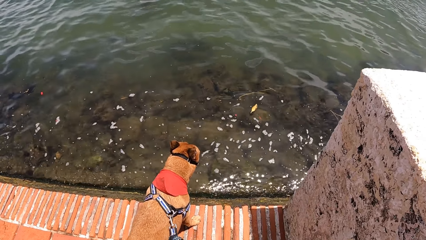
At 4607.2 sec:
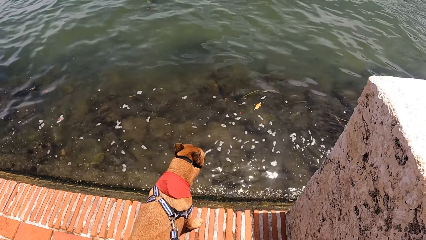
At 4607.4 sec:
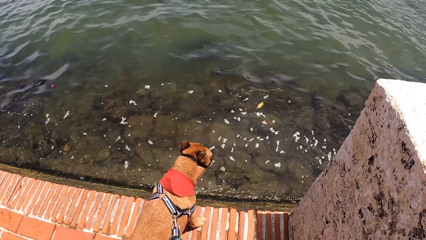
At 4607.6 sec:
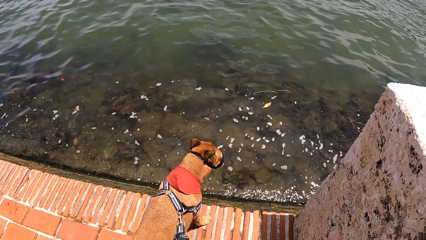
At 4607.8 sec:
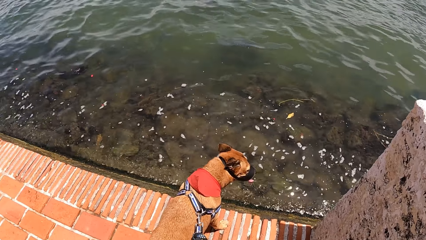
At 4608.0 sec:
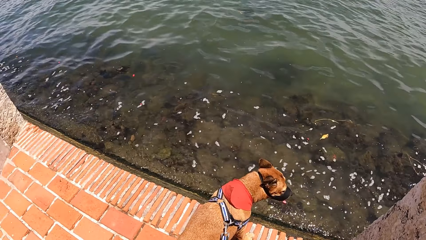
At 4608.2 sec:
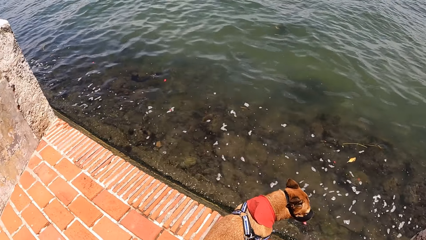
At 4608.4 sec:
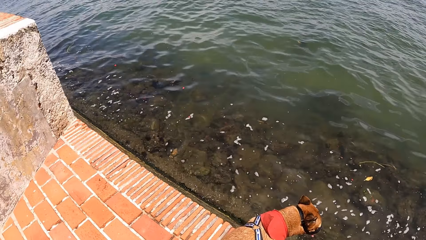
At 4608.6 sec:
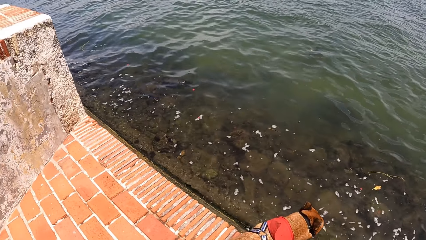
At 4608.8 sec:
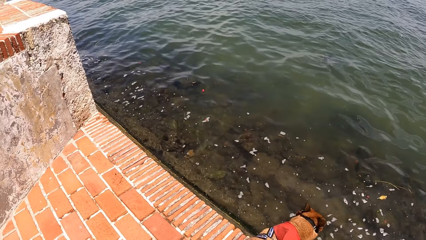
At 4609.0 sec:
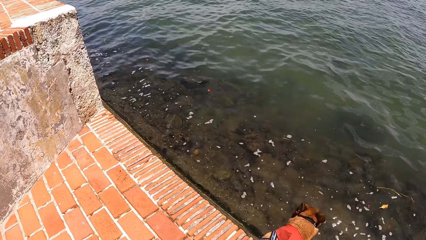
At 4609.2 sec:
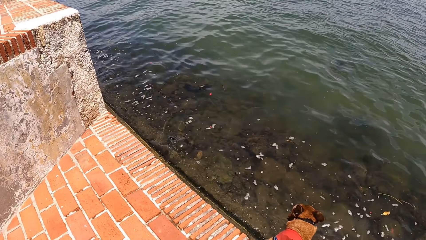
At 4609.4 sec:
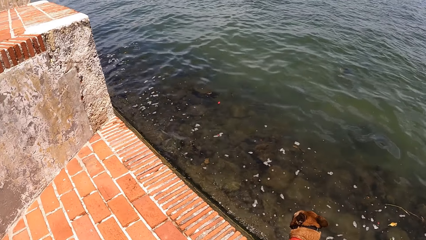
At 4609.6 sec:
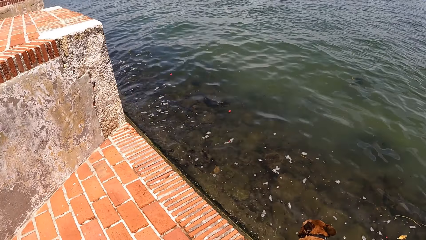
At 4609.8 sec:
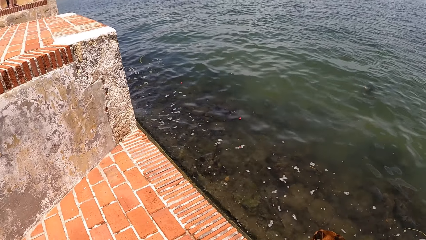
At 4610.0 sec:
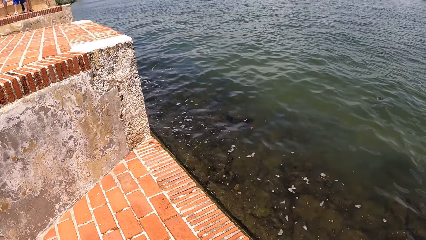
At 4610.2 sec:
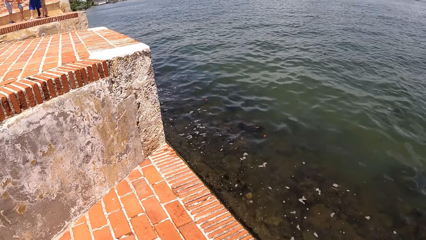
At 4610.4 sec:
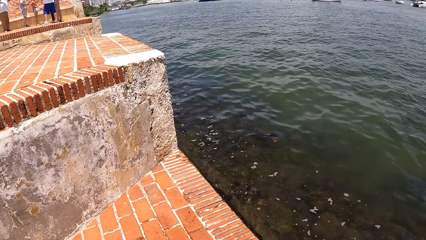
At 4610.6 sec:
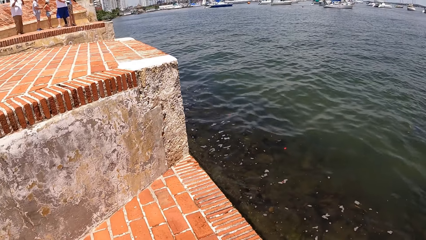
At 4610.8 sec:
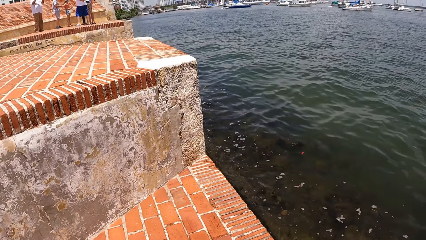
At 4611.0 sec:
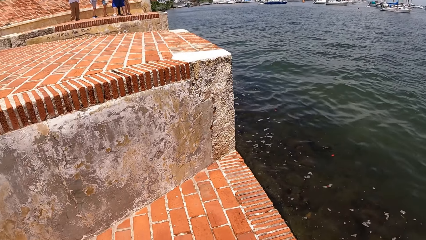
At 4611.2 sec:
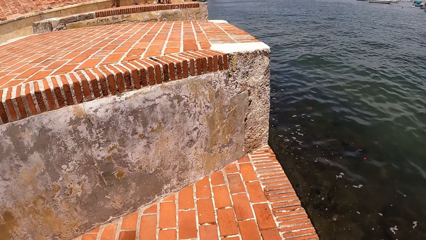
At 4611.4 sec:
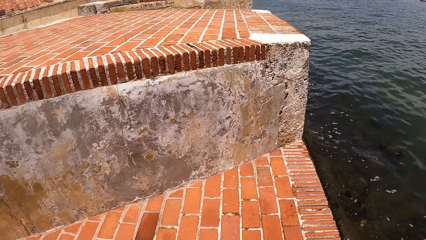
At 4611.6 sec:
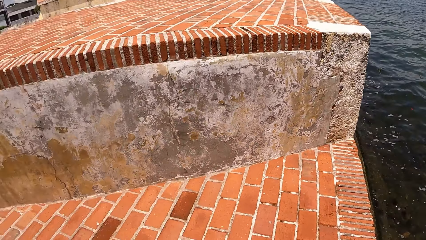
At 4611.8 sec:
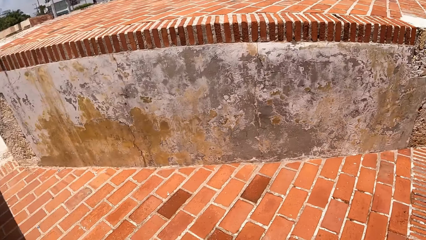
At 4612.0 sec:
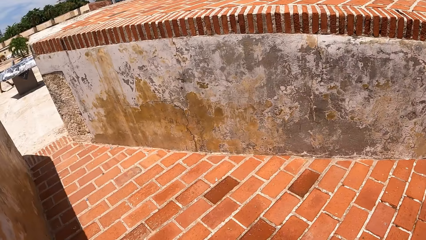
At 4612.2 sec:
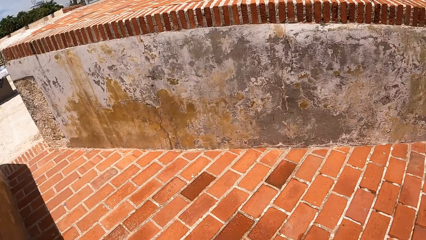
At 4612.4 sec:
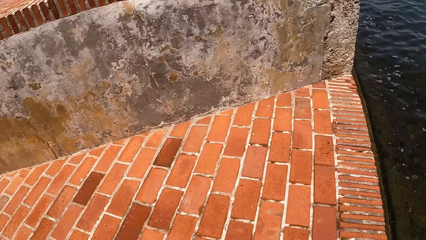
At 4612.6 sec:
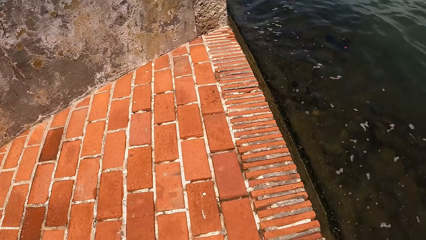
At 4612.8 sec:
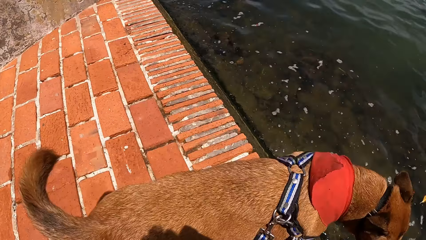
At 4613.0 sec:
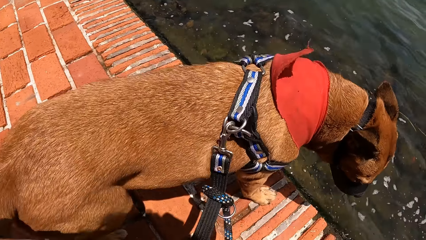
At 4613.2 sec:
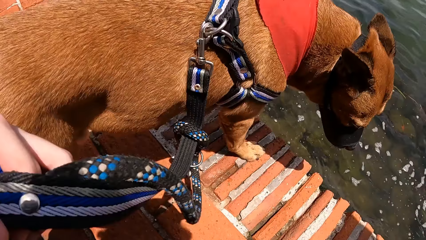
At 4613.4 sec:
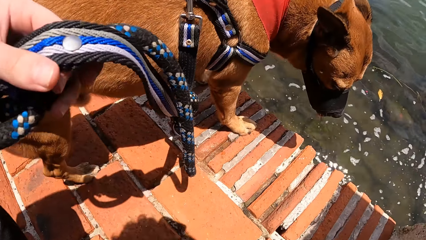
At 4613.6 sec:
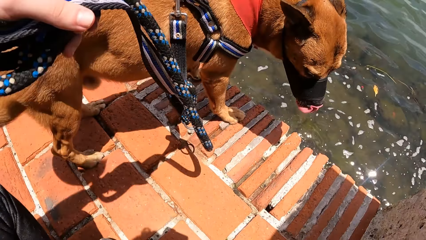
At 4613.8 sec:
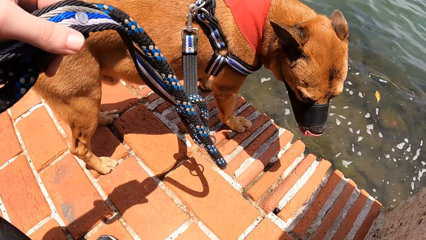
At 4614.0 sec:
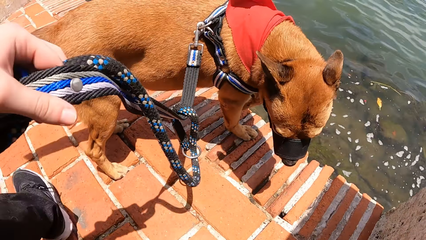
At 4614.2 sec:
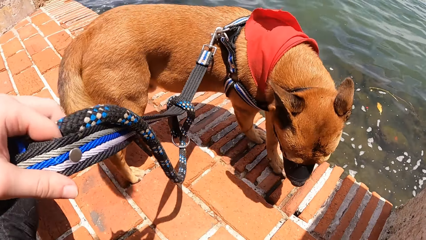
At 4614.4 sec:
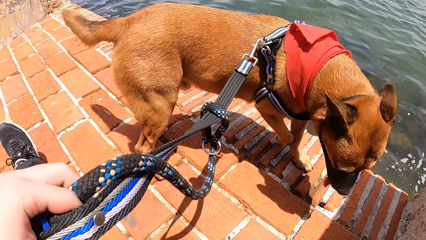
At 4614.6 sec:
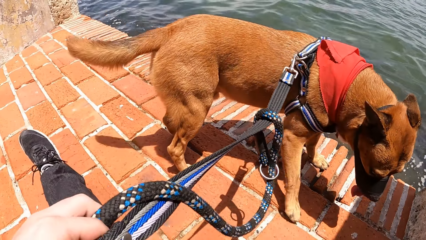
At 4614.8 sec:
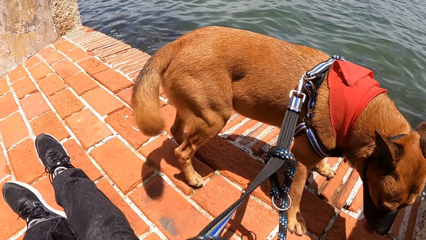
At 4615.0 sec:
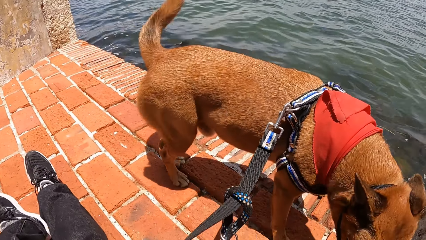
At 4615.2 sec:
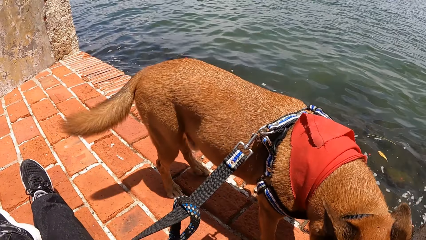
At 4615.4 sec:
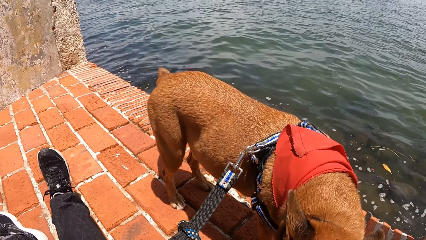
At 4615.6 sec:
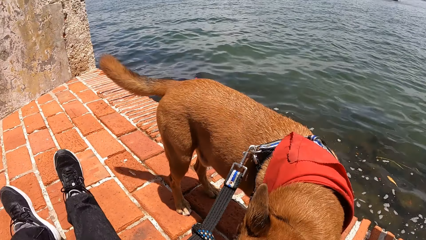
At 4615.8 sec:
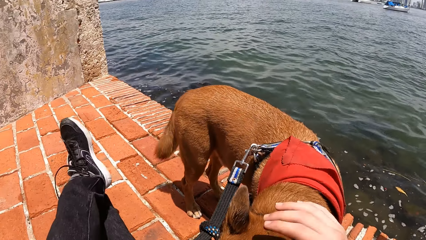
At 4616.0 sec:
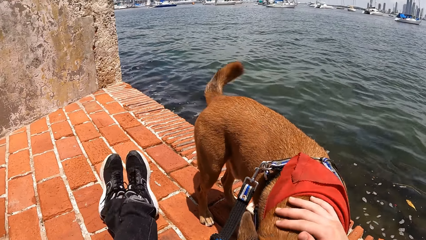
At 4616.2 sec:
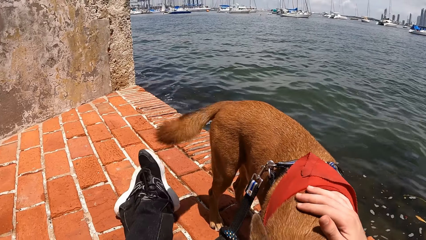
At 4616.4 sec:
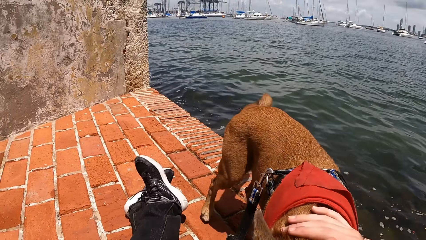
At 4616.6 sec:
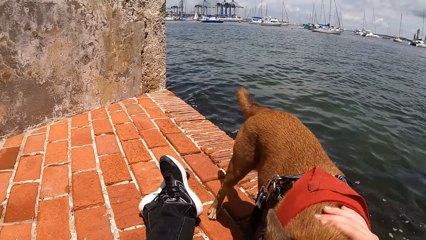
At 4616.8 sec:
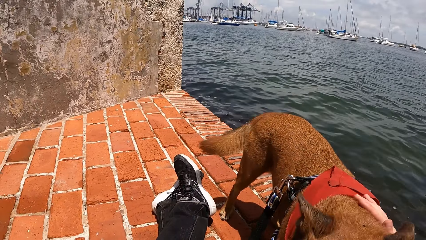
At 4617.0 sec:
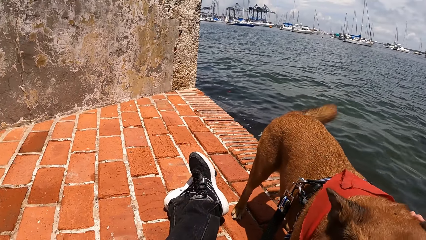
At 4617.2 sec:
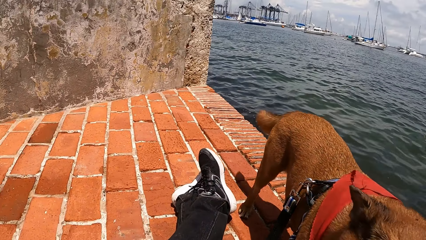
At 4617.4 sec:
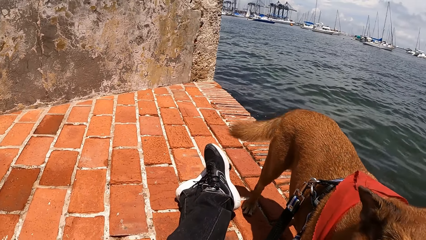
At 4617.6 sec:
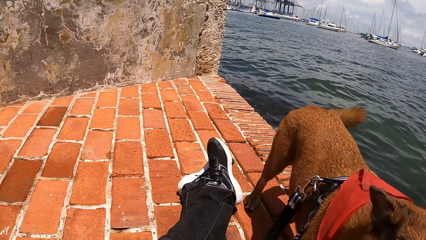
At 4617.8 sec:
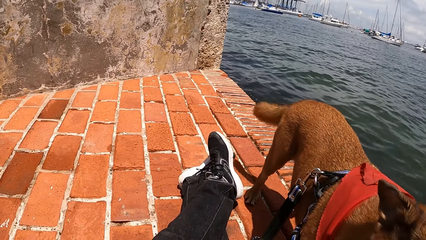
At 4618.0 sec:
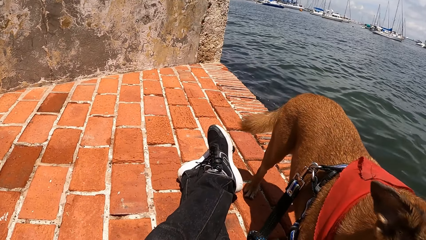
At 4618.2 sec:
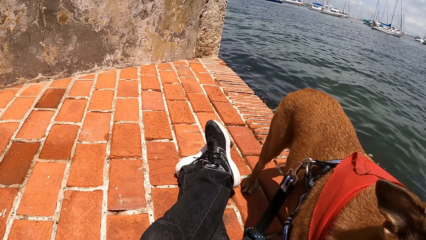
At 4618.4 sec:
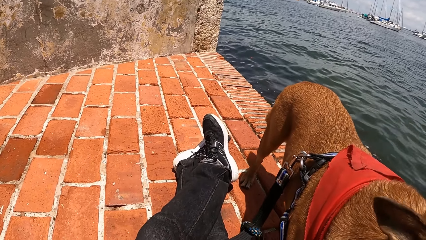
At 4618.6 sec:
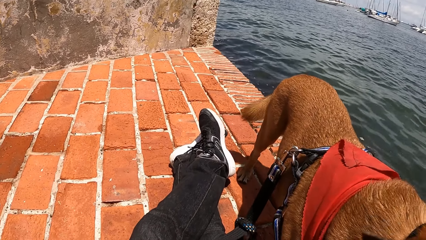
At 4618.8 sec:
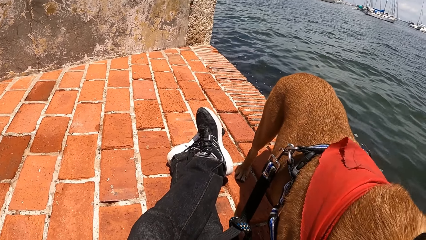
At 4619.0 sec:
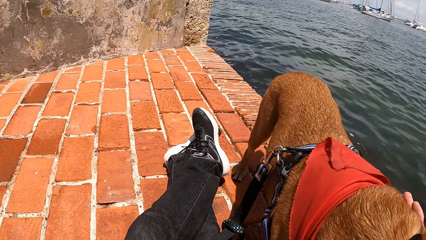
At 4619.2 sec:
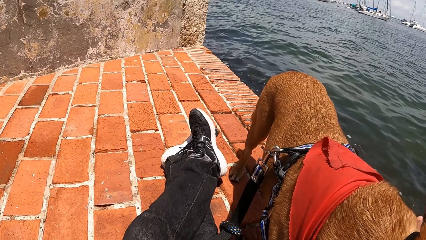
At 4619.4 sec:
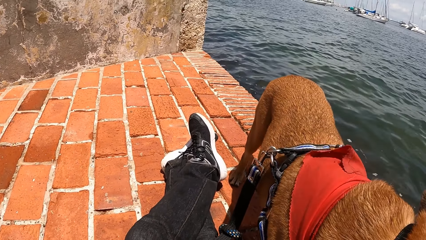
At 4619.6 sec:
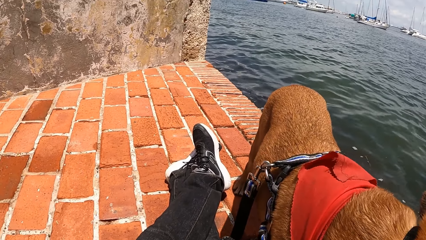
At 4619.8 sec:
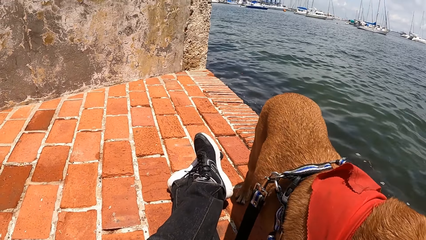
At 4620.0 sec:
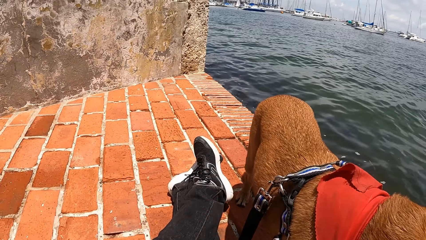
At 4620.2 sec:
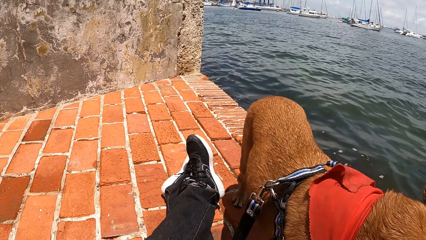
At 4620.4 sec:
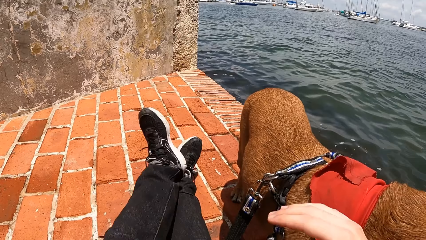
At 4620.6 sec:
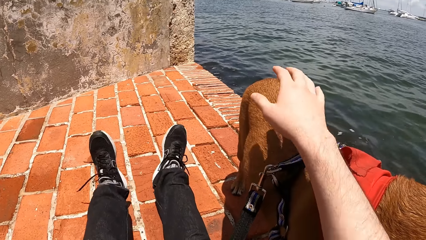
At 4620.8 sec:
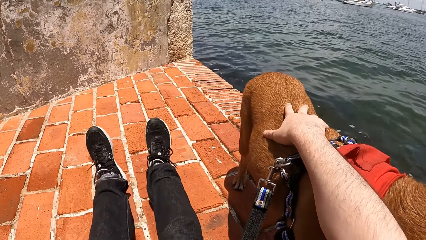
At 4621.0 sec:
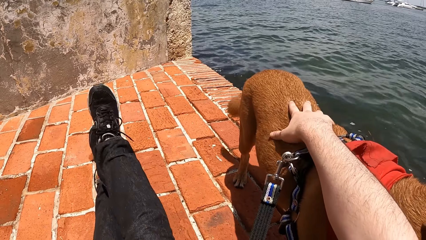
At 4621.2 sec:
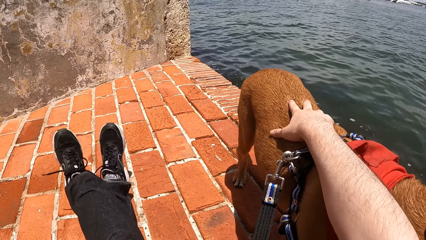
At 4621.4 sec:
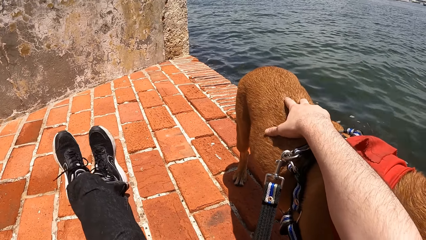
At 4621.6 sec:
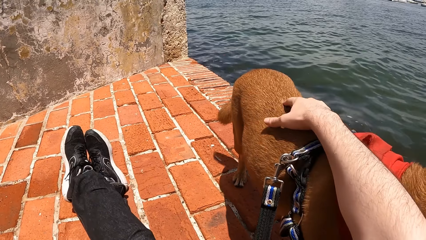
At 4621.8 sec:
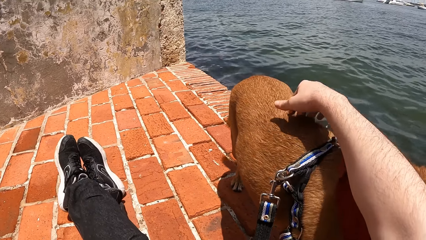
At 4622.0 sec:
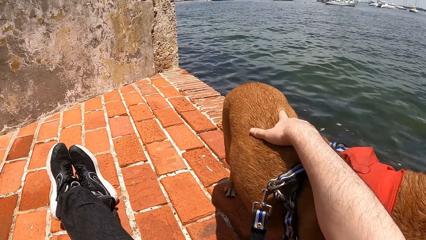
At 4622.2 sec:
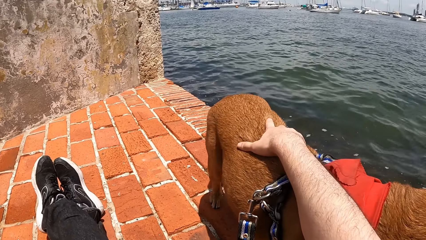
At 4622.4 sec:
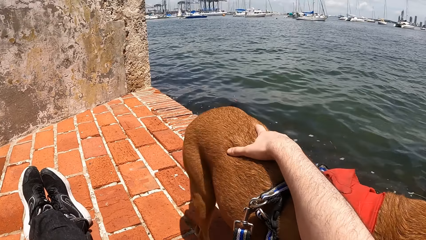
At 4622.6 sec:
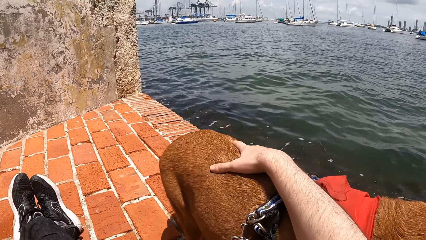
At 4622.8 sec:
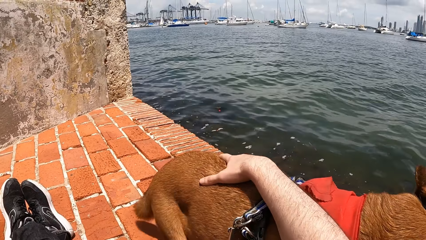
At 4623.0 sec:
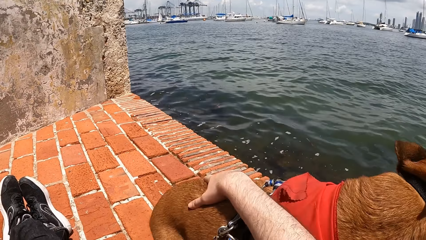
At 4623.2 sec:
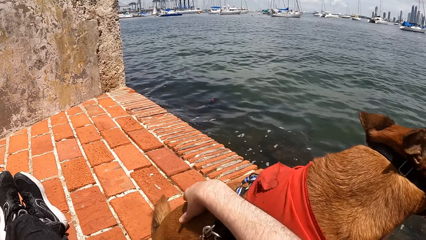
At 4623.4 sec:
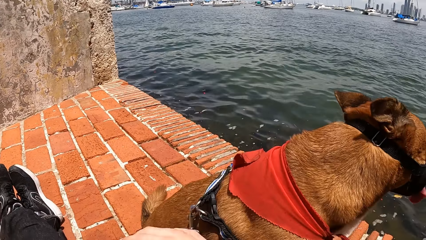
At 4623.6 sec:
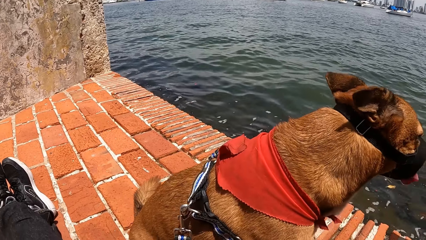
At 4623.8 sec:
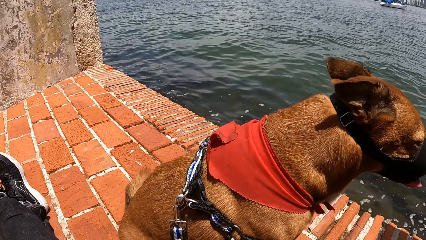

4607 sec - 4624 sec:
The camera wearer looks around and puts the phone away. They sit on the ground holding a leashed dog. They look around. They touch the dog. They hold the dog.
